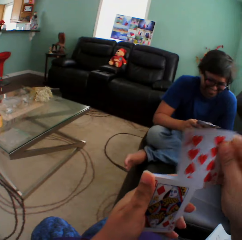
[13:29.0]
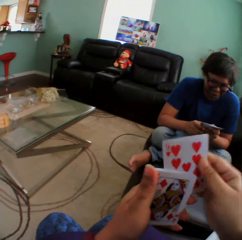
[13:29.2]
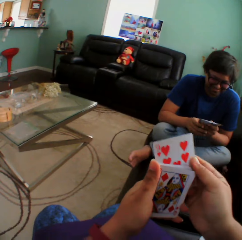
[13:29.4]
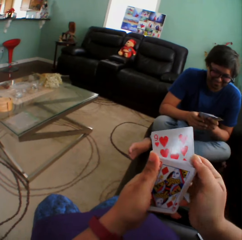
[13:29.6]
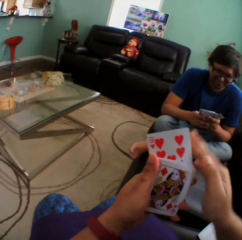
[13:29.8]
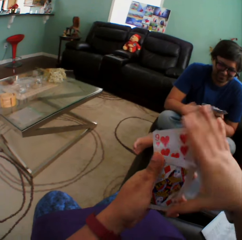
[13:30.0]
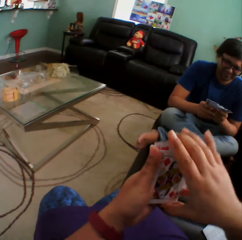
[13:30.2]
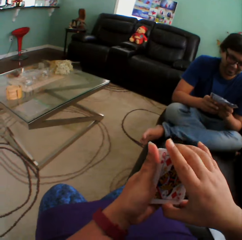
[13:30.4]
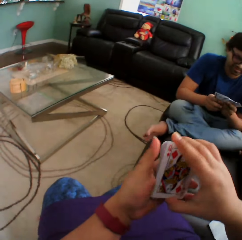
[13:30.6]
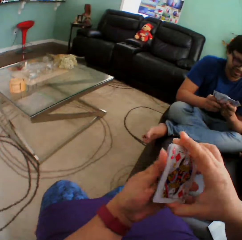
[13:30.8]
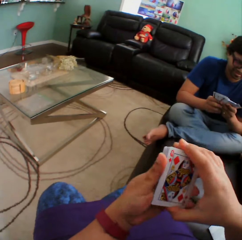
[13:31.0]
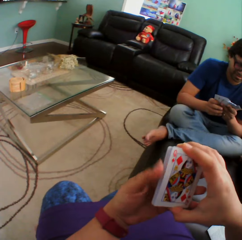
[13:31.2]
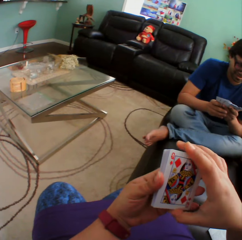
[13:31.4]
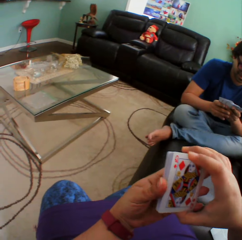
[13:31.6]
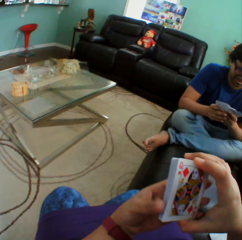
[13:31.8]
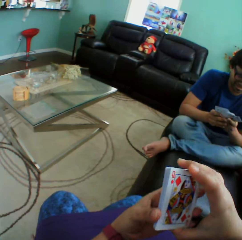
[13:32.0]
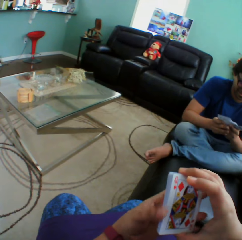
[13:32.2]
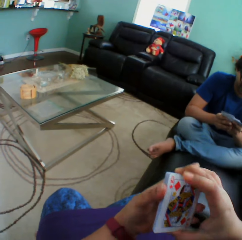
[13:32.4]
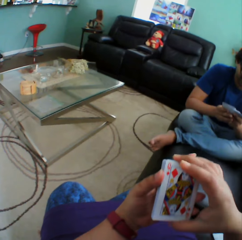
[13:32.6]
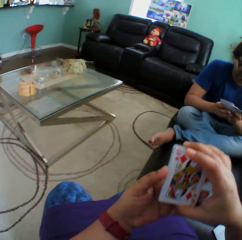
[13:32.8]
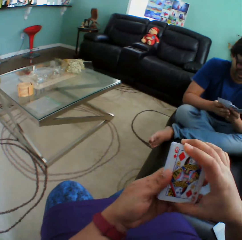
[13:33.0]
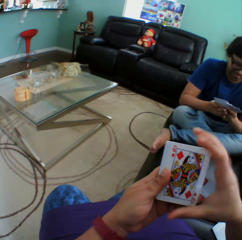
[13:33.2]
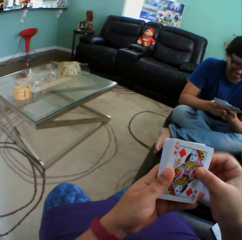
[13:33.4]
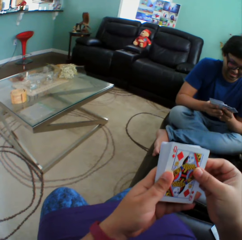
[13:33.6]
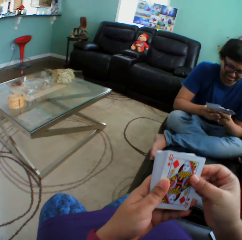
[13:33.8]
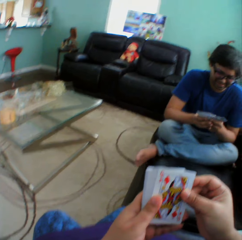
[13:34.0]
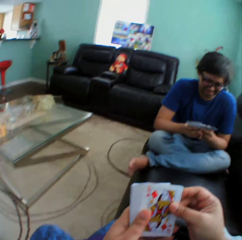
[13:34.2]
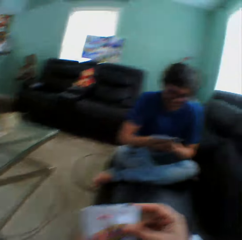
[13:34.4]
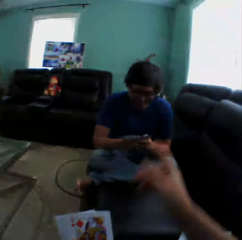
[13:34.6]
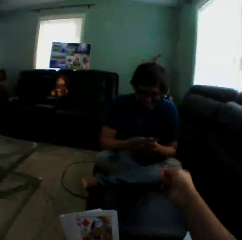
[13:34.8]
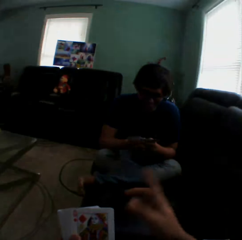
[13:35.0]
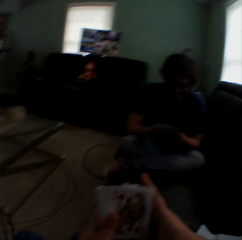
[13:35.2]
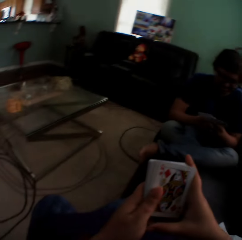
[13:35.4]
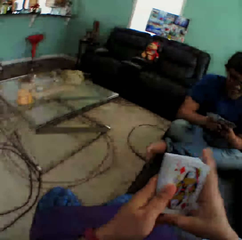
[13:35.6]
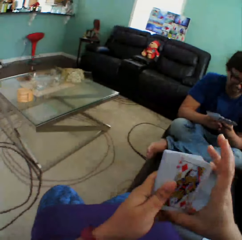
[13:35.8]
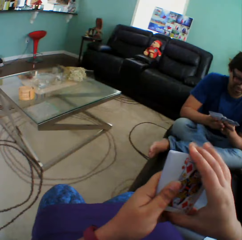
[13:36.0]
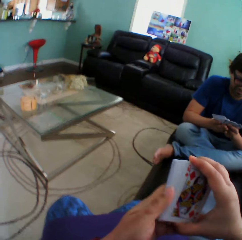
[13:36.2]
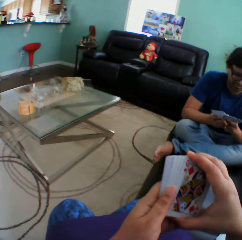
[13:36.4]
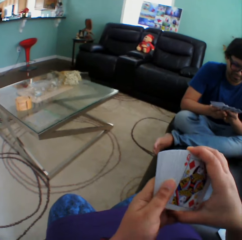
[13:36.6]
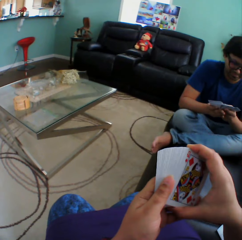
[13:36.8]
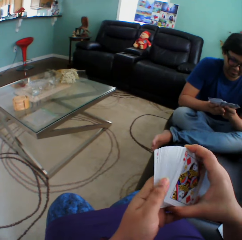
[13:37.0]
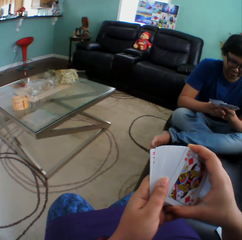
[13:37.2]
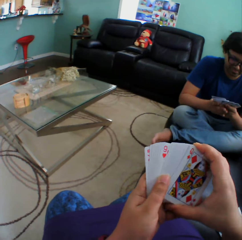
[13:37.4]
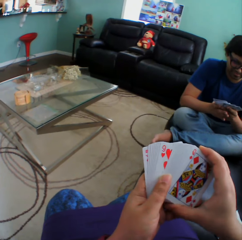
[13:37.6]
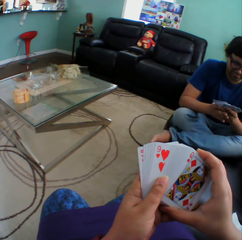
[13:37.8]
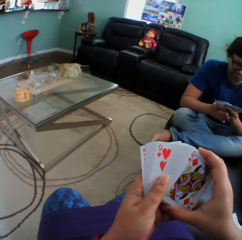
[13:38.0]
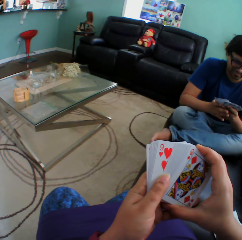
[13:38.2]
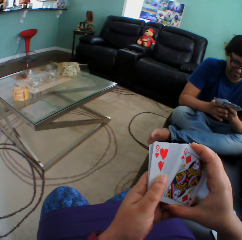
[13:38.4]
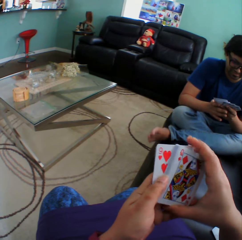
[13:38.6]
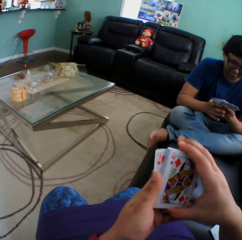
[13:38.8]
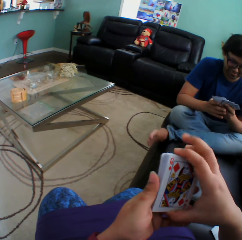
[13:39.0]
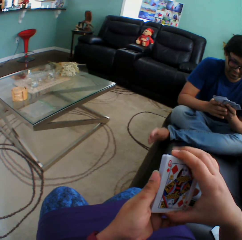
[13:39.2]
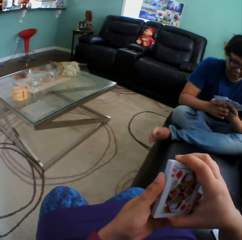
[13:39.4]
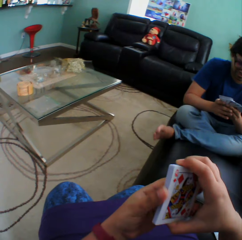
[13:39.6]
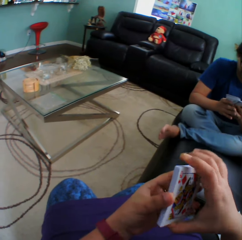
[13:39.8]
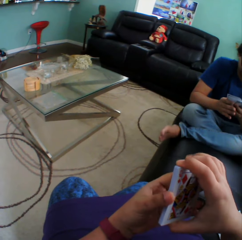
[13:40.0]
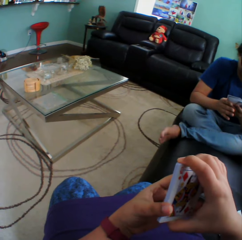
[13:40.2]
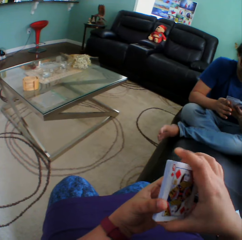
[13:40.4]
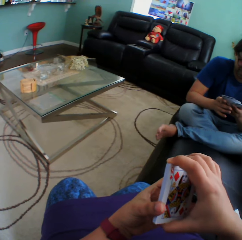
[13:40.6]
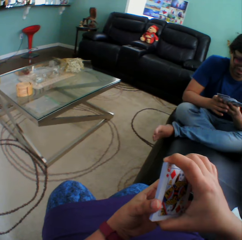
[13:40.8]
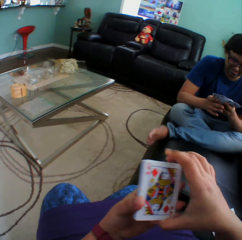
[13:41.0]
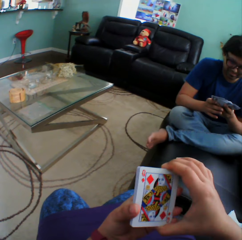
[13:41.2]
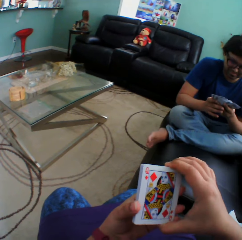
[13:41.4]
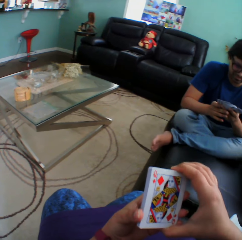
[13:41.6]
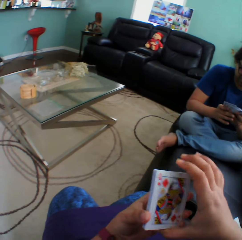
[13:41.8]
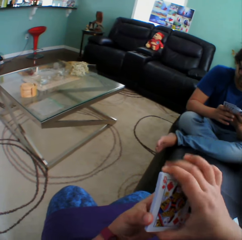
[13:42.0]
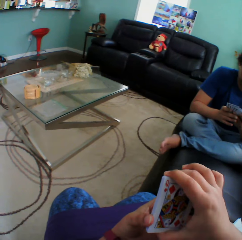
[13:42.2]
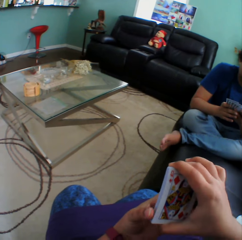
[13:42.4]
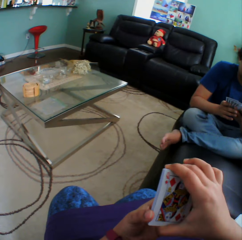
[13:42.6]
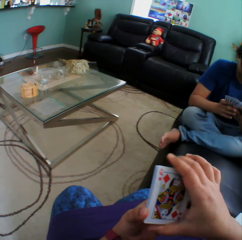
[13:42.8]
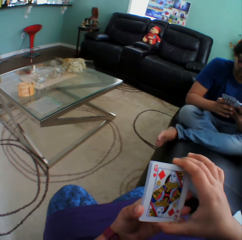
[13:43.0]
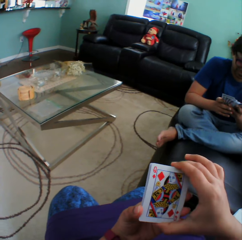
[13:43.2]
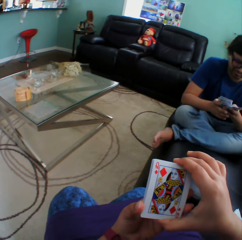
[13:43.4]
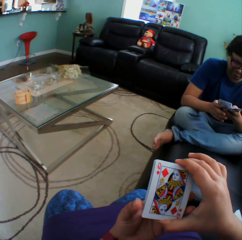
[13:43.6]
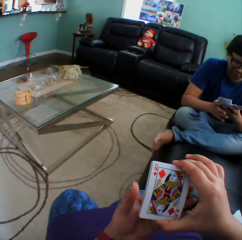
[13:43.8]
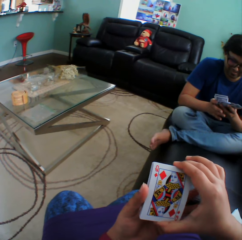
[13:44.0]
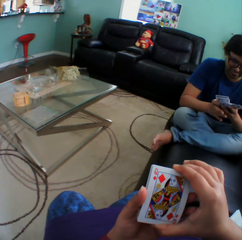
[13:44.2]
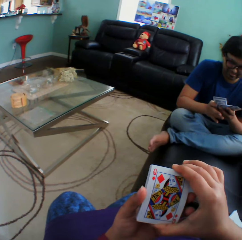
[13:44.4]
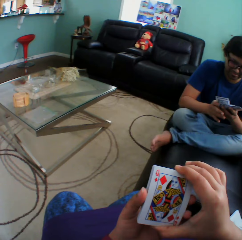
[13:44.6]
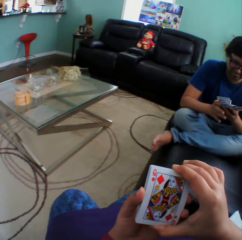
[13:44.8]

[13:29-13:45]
A man arranges cards in a hand. The camera wearer arranges cards in a hand. The man holds playing cards. The camera wearer turns to the side, points a finger to the man, arranges a card in a hand, and holds playing cards. The man holds the playing cards. The camera wearer holds the playing cards.

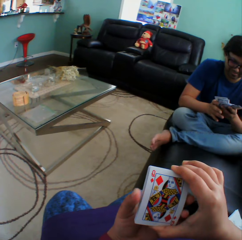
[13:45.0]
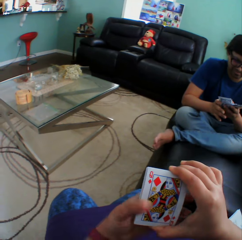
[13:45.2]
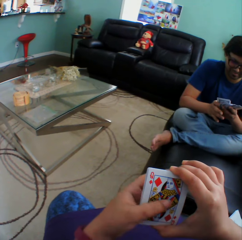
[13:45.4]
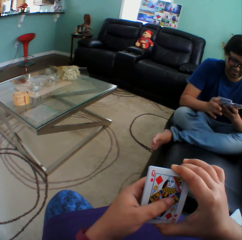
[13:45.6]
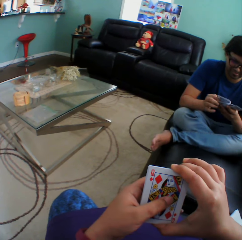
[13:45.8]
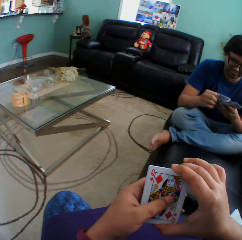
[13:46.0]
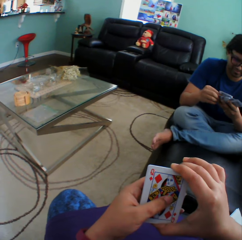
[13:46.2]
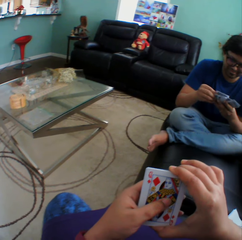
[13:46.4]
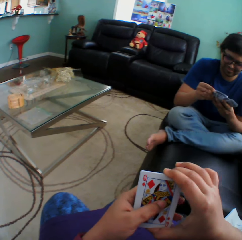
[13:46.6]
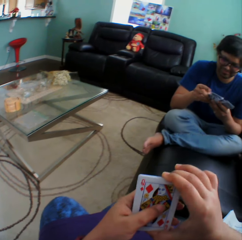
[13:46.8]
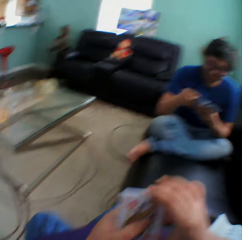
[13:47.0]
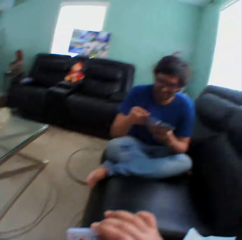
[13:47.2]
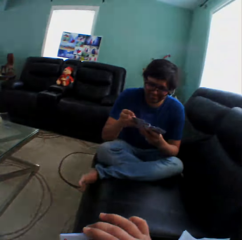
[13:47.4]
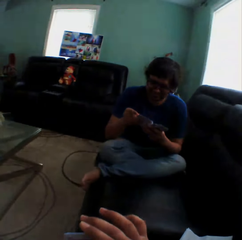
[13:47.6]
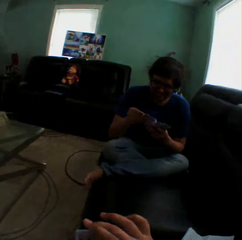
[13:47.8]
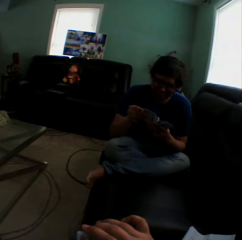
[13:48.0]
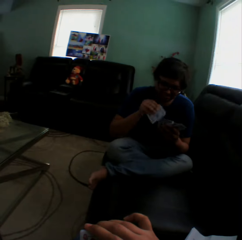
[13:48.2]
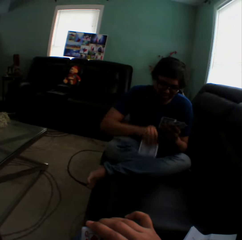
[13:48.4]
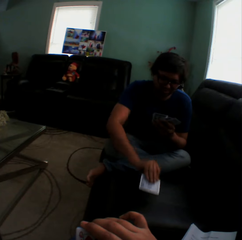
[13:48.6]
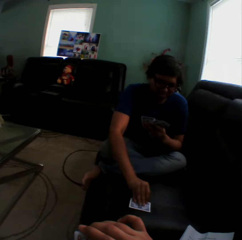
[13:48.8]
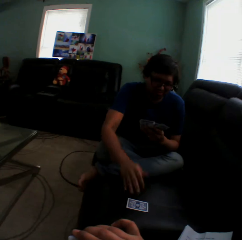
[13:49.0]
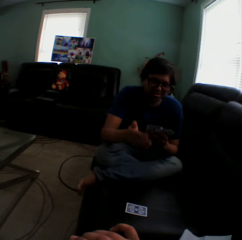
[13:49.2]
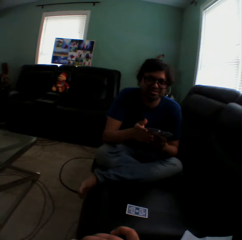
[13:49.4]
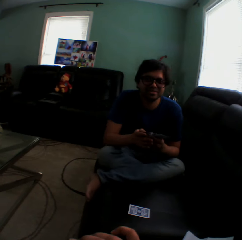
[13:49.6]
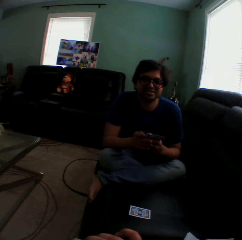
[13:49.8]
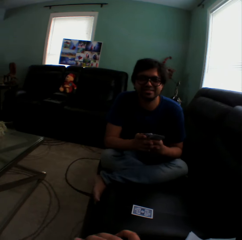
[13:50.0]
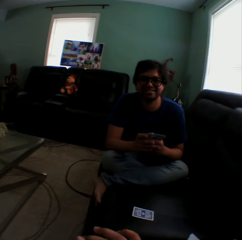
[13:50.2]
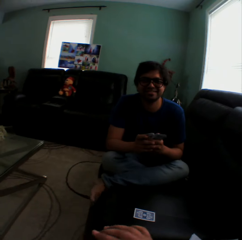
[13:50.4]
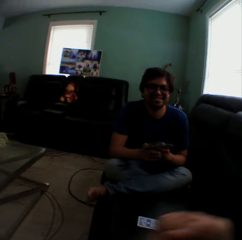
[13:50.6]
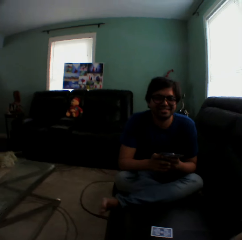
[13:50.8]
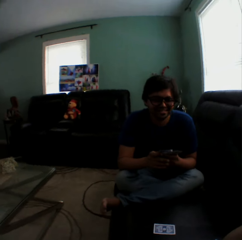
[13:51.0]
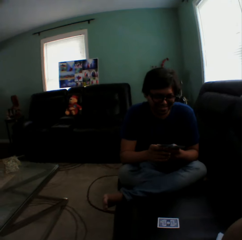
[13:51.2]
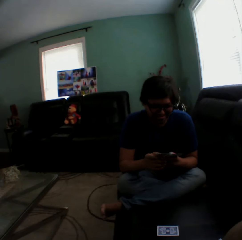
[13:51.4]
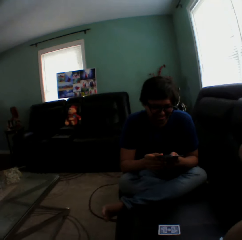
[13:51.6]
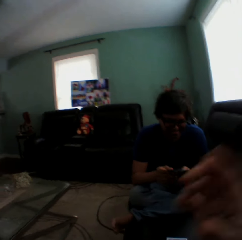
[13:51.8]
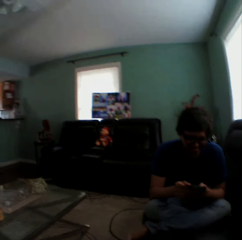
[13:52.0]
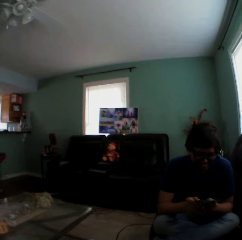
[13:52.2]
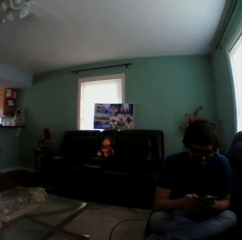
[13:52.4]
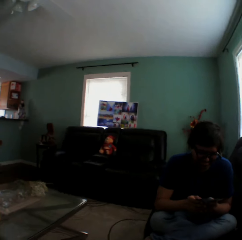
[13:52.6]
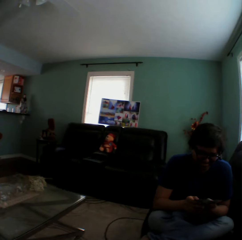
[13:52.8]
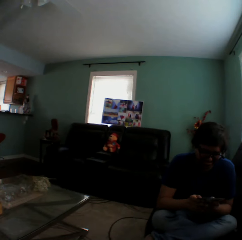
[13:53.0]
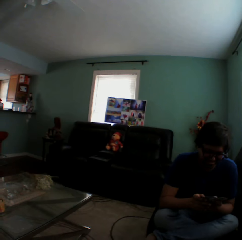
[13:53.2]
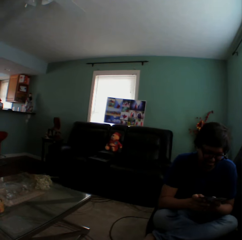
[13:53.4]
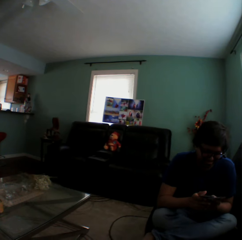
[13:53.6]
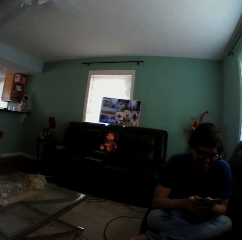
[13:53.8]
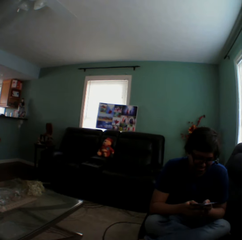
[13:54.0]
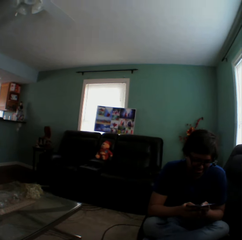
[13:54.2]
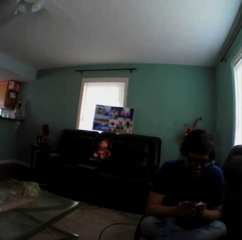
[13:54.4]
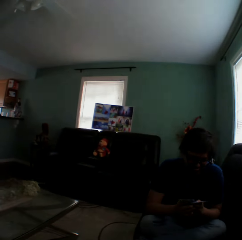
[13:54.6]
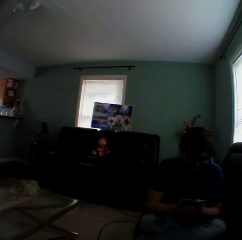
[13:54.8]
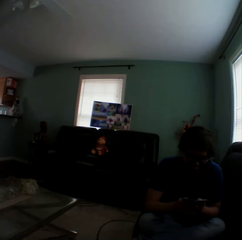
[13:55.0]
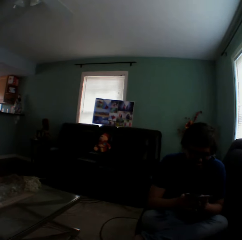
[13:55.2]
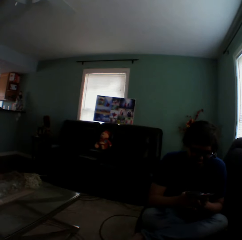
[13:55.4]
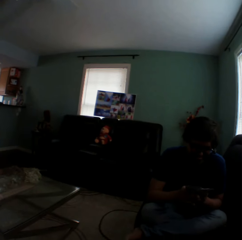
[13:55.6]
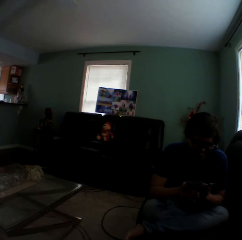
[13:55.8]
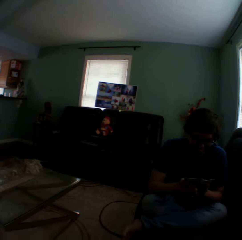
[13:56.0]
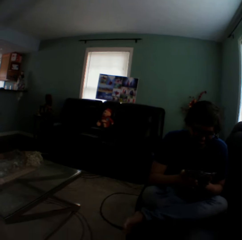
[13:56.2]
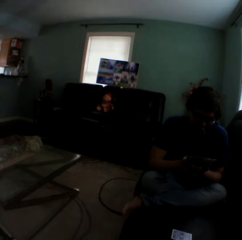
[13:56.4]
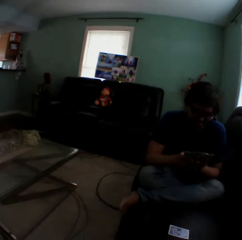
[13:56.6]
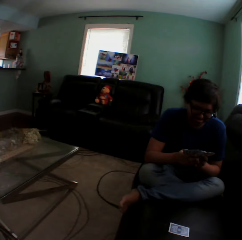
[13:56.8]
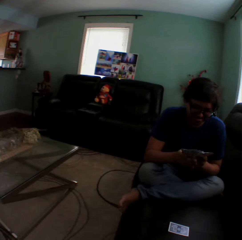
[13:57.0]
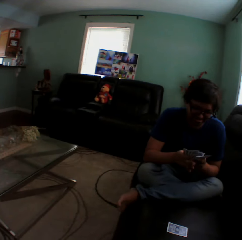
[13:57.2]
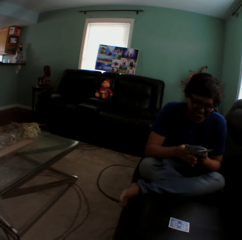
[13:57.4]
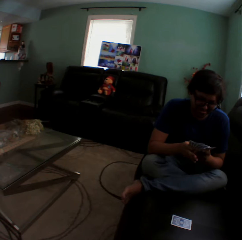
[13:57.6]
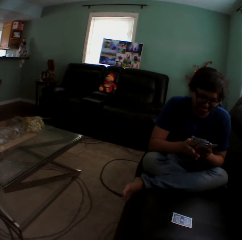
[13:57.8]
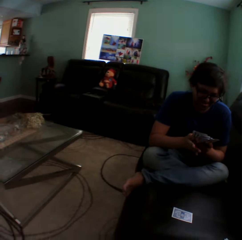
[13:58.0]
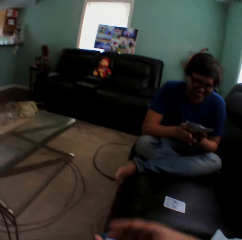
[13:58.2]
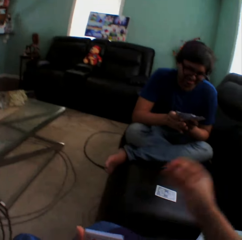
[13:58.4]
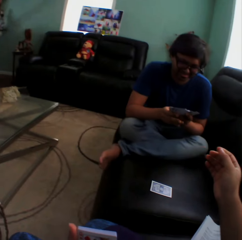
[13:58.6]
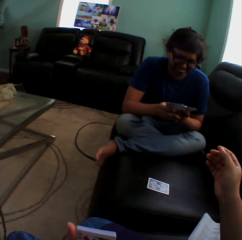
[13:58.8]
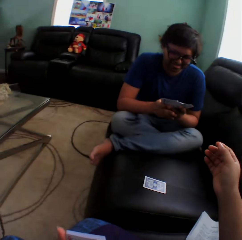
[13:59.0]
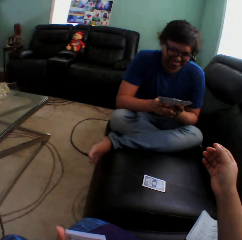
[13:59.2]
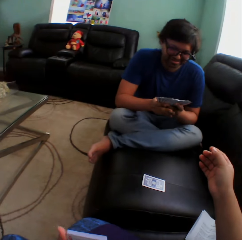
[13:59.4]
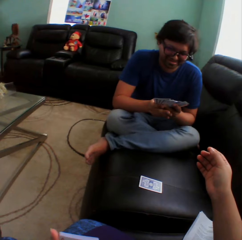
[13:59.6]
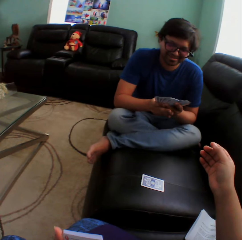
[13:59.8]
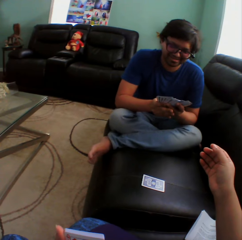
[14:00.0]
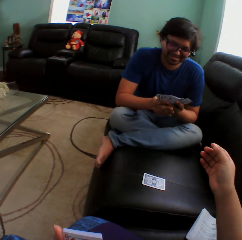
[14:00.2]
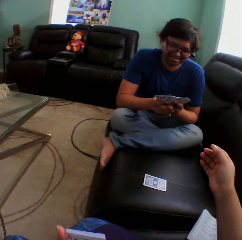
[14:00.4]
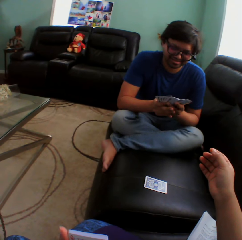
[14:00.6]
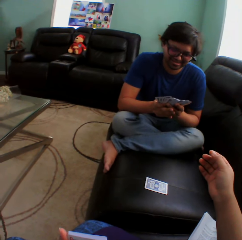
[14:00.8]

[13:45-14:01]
The camera wearer turns to the side. A man puts a playing card on the couch and holds playing cards. The camera wearer touches the face. The man arranges cards in hand. The camera wearer turns to the side. The man holds playing cards. The camera wearer lifts the right hand. They stretch a hand around.
